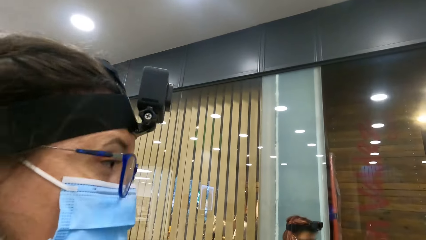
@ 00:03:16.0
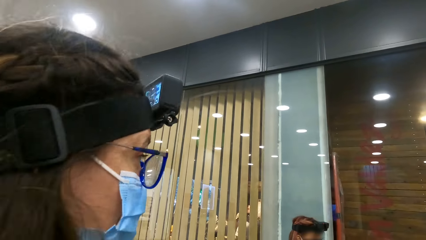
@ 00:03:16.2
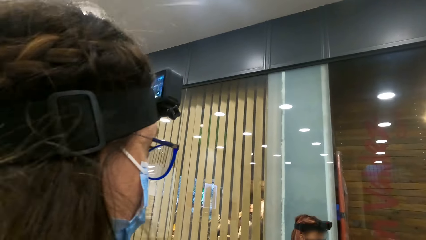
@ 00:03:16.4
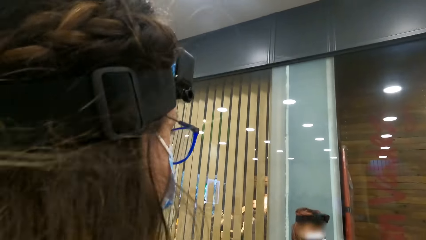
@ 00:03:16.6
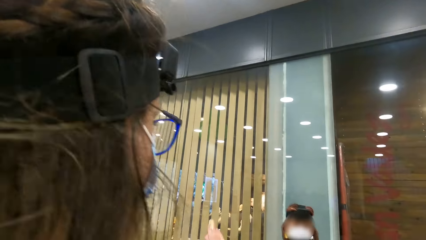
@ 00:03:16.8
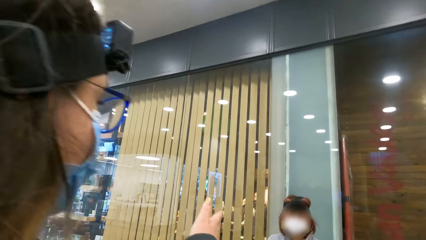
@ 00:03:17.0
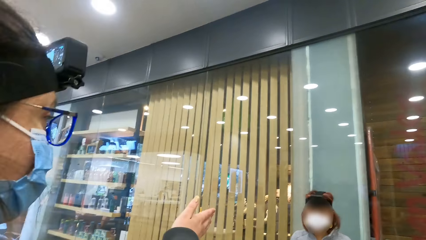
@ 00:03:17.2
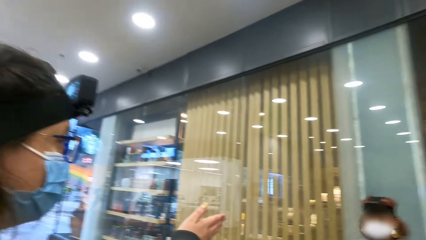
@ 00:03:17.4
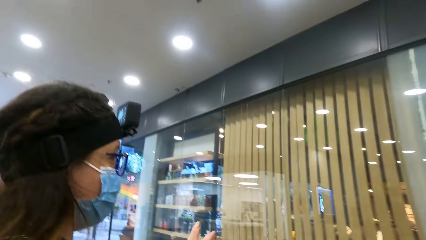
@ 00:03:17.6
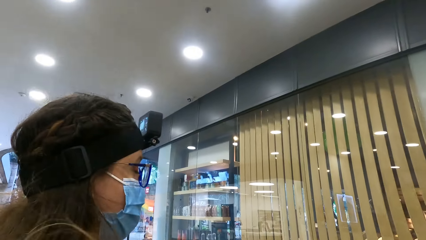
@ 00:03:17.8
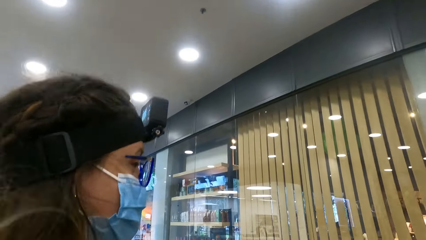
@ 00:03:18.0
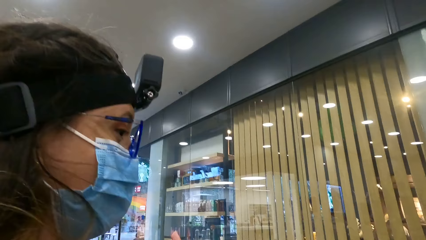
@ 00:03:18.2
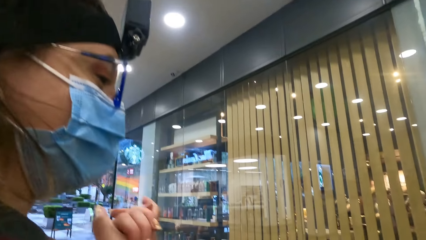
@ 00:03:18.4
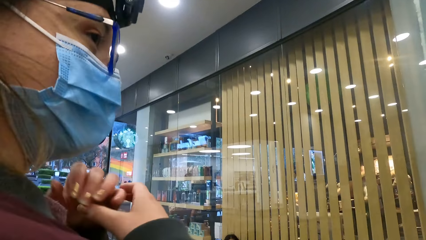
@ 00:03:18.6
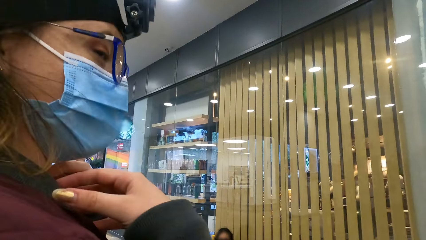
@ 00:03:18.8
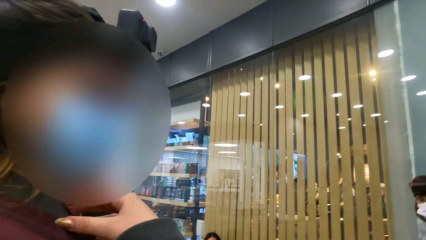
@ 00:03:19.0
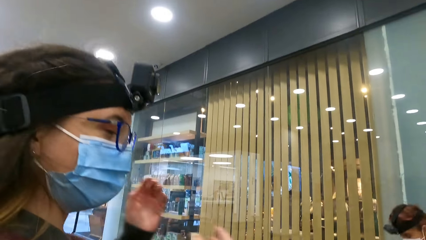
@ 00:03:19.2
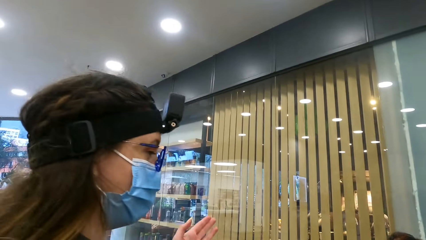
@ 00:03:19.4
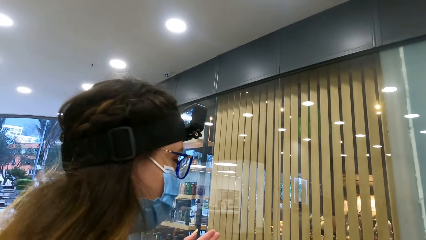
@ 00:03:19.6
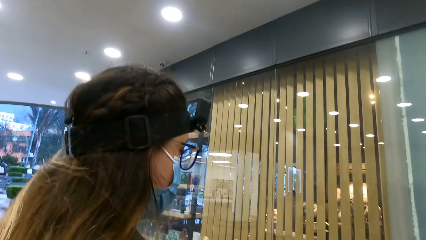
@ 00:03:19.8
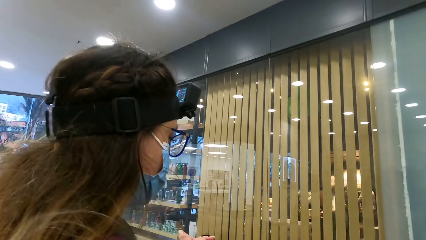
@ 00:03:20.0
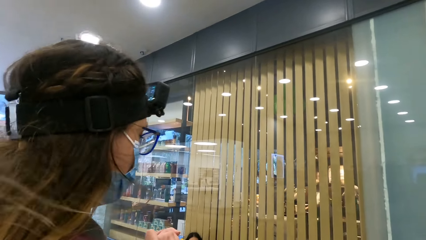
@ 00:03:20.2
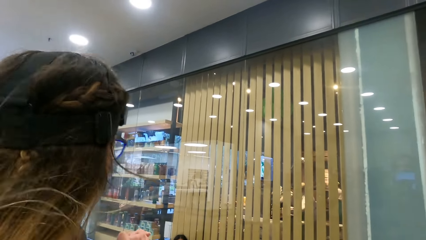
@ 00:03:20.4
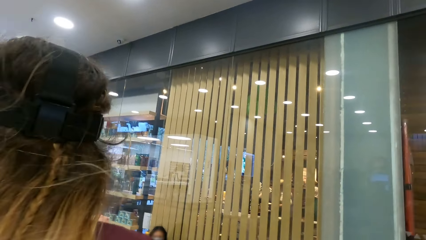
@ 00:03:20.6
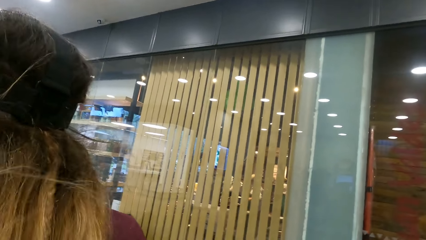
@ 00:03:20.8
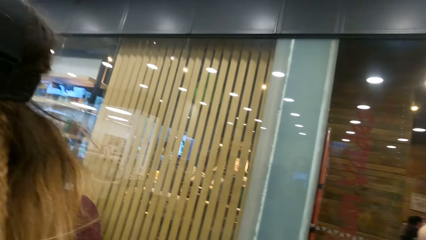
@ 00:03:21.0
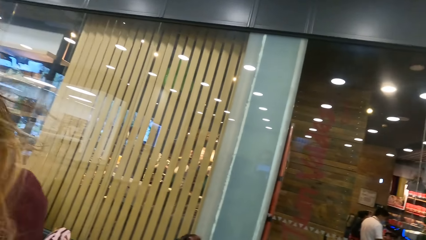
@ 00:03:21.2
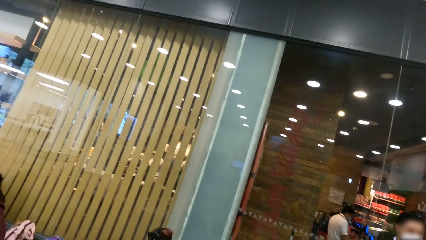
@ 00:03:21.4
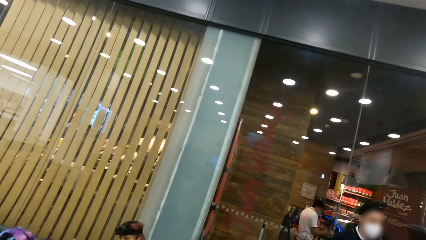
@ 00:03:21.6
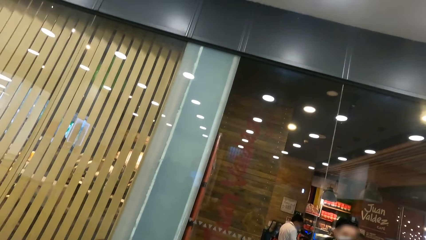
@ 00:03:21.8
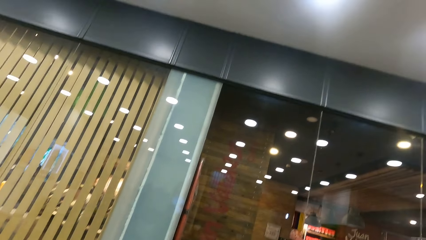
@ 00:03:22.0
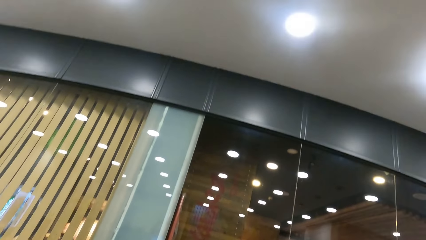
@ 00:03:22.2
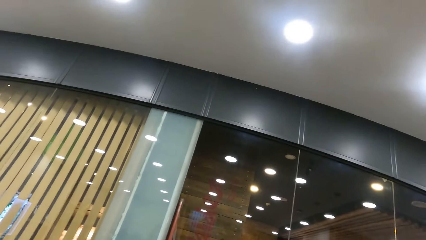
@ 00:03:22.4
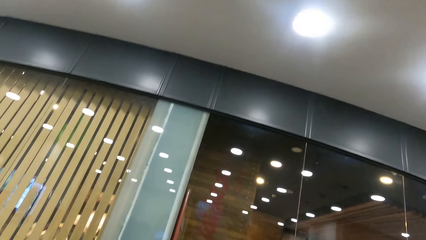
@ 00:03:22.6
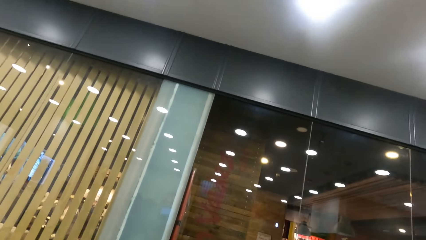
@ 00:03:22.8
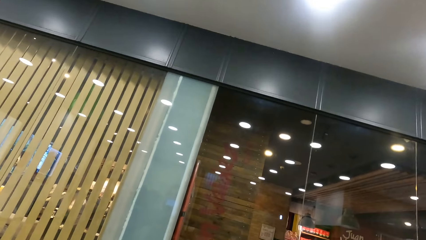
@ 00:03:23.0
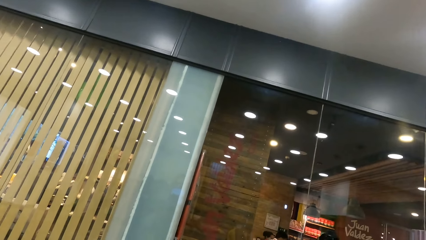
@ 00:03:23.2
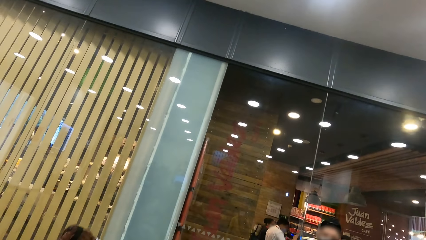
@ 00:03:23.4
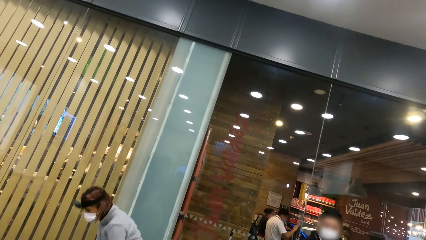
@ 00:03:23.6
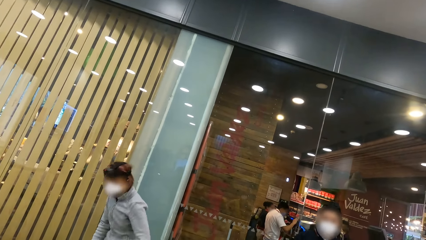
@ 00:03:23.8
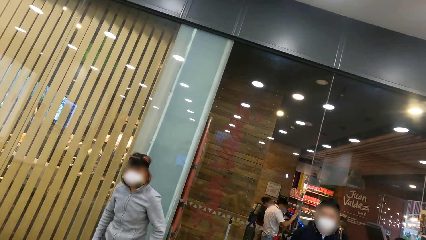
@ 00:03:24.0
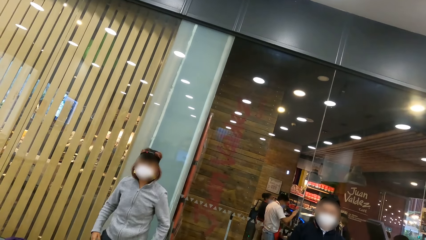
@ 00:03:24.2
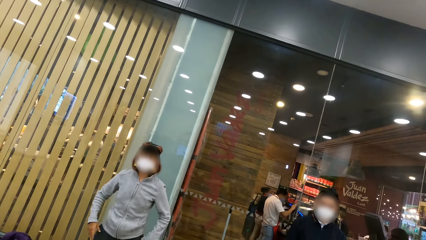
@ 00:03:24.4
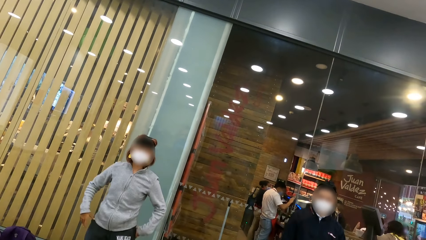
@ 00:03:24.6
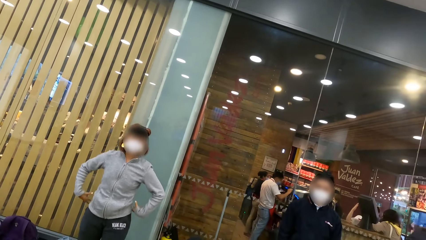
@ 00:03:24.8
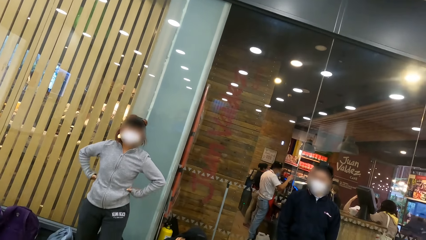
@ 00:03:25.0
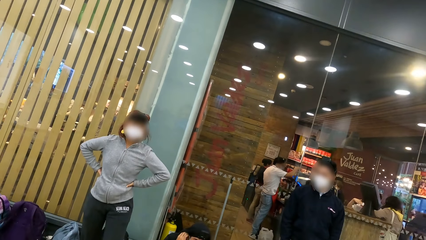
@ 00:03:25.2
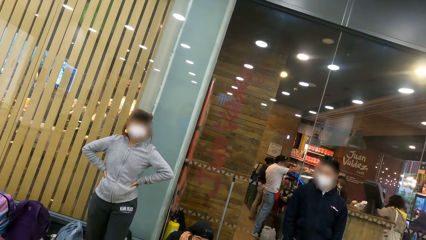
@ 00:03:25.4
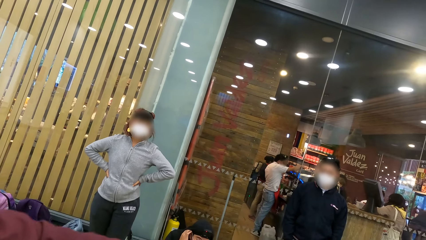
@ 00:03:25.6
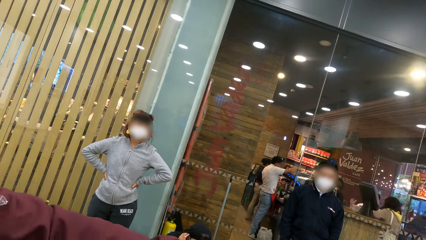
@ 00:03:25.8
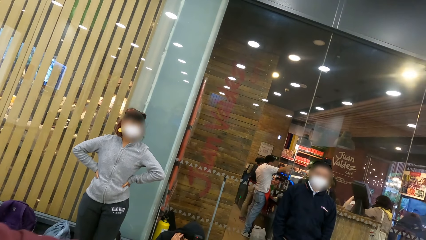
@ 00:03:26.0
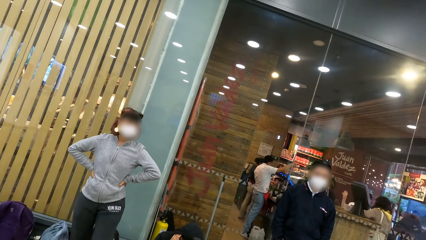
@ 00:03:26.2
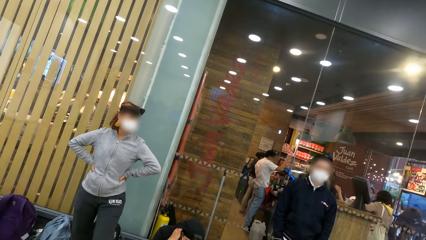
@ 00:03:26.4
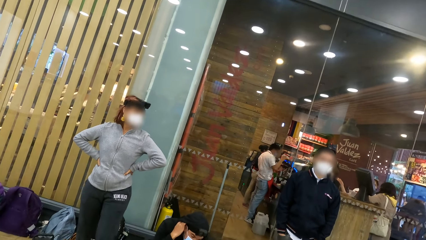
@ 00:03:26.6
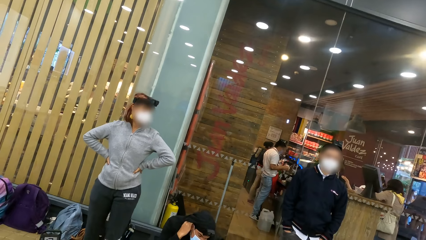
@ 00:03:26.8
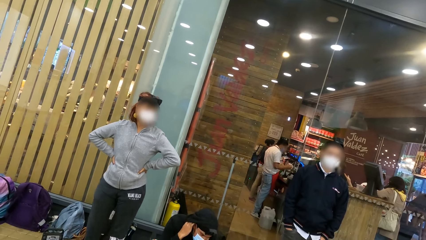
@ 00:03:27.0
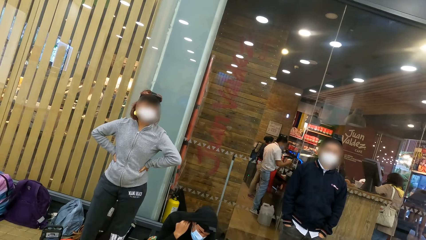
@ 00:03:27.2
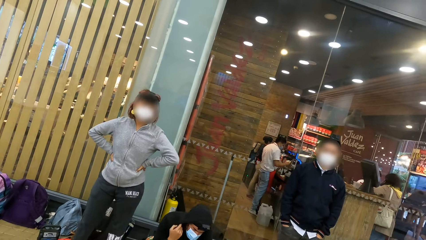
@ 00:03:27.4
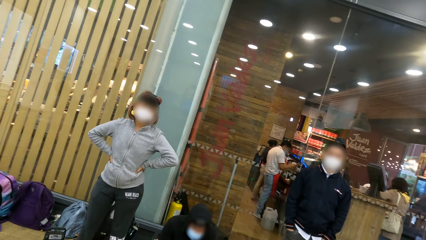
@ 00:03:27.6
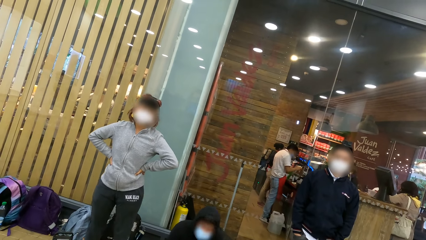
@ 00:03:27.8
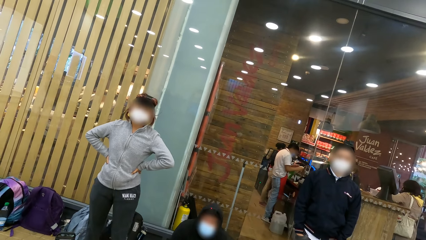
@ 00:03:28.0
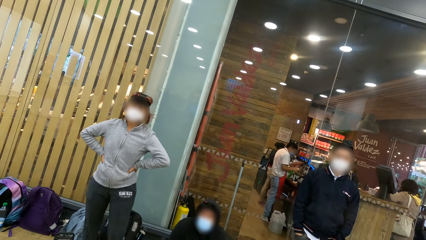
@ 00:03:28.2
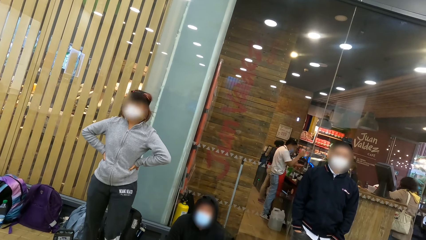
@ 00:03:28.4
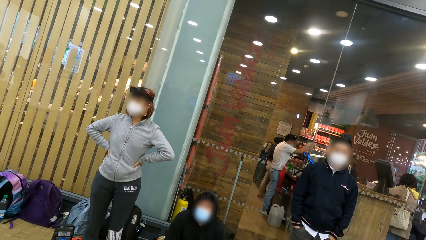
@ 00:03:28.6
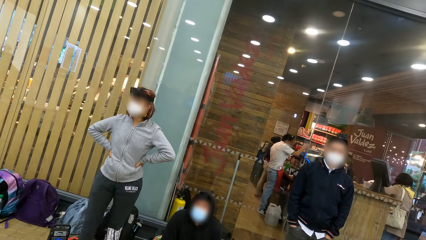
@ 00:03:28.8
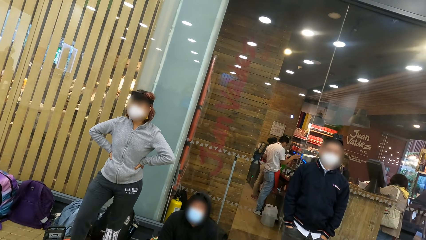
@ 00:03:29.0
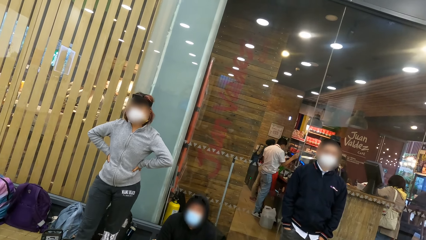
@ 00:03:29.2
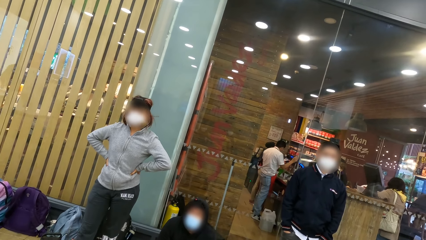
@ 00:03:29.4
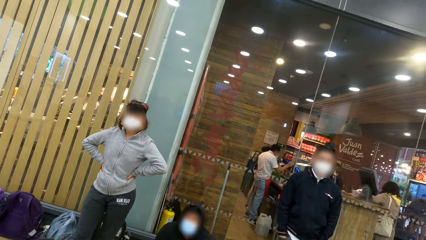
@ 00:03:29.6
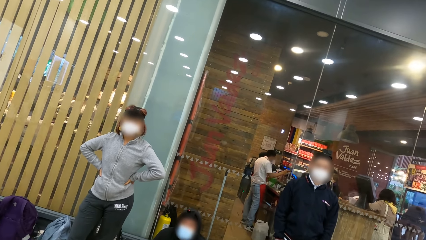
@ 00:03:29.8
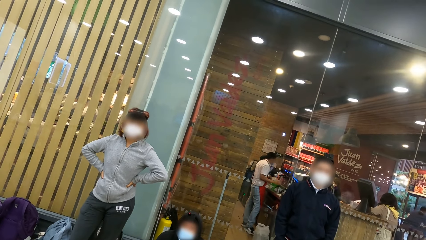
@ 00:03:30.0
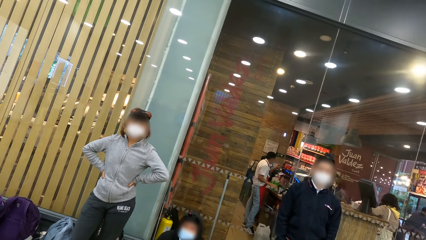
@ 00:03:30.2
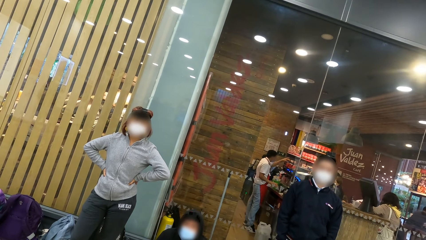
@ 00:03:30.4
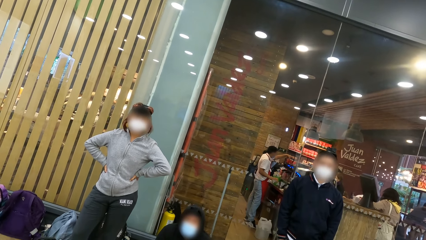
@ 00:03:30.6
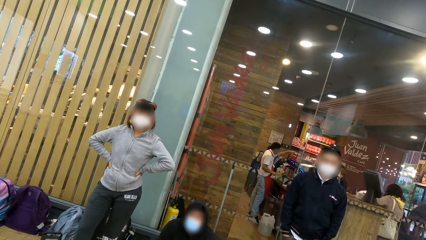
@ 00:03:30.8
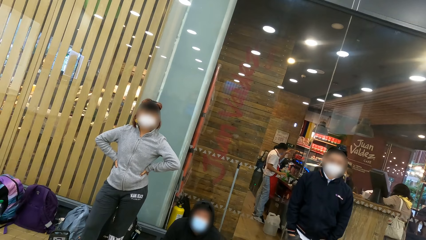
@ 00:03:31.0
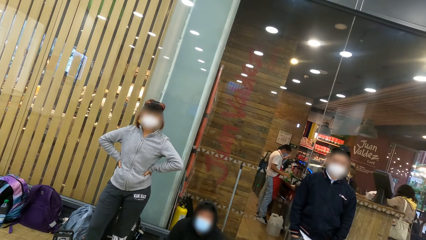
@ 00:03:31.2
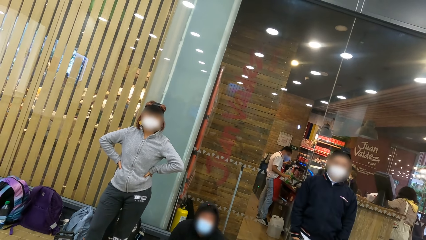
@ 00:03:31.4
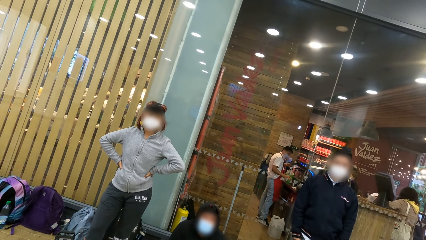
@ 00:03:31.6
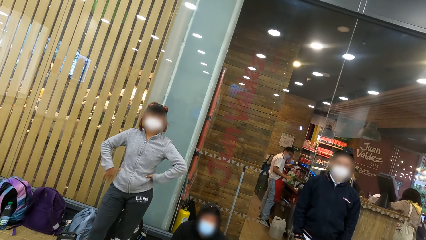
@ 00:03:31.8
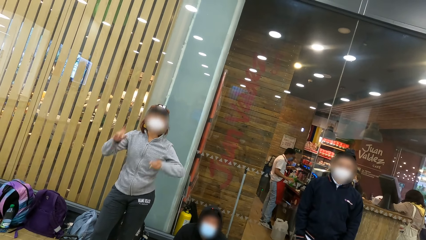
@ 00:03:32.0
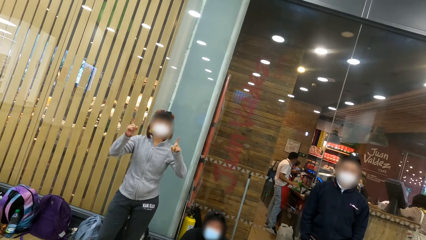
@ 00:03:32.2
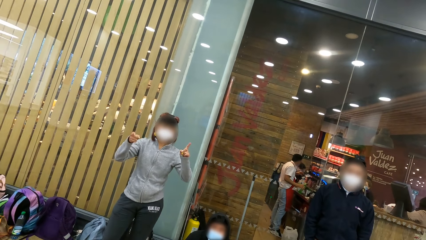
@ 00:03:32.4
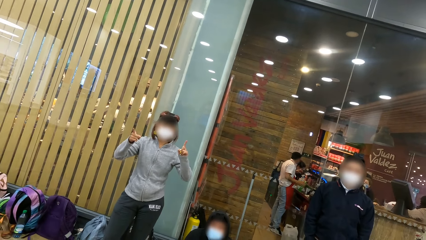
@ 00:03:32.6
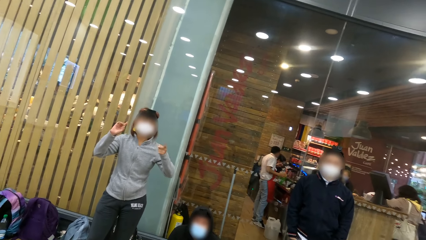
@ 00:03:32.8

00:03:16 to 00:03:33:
The camera wearer interacts with a person.
